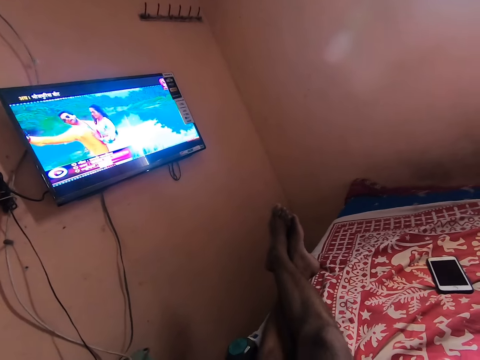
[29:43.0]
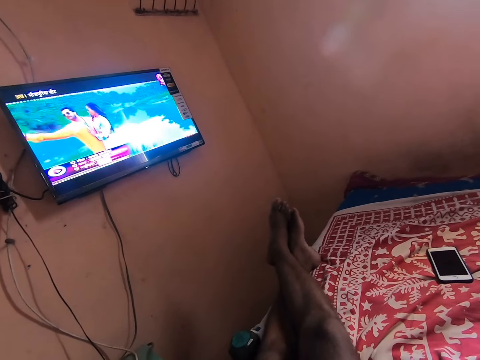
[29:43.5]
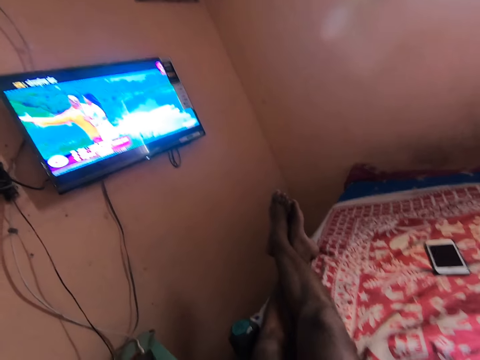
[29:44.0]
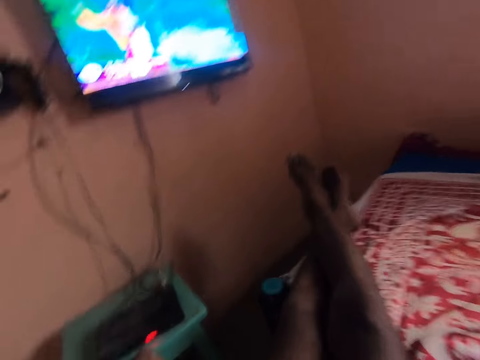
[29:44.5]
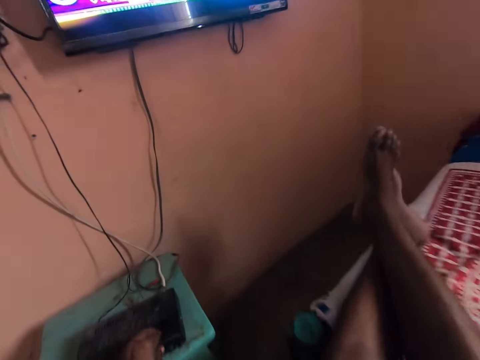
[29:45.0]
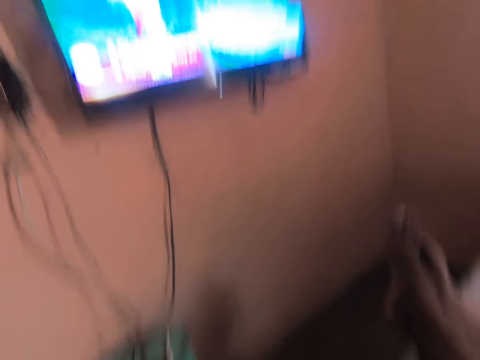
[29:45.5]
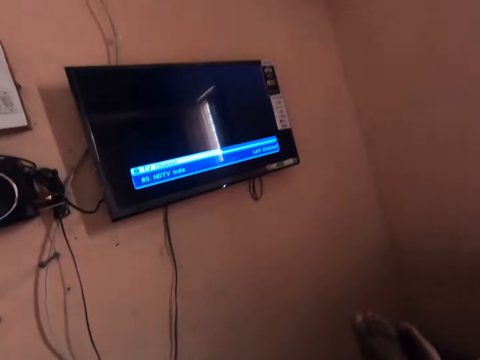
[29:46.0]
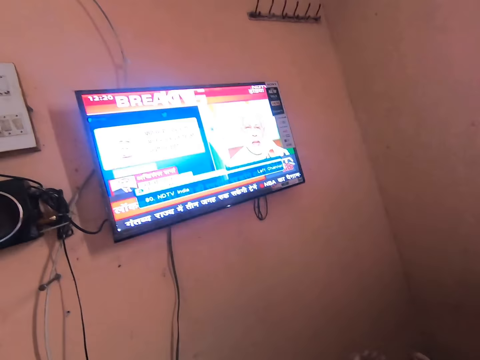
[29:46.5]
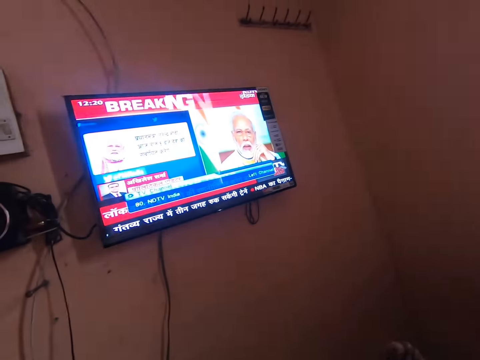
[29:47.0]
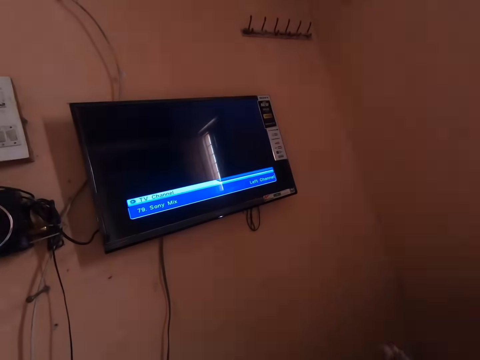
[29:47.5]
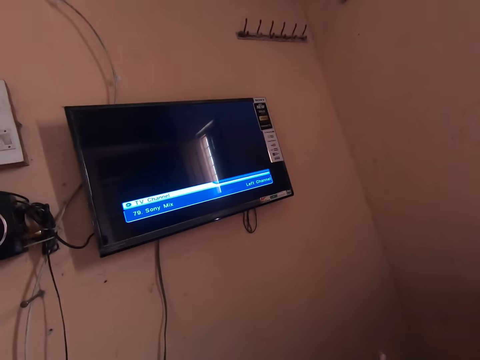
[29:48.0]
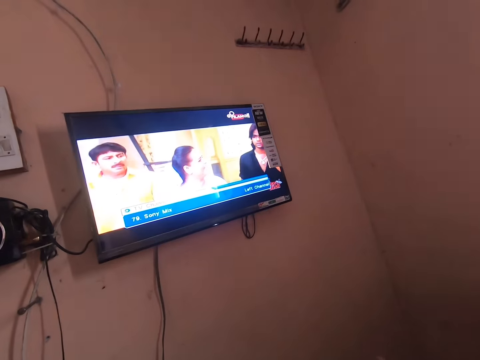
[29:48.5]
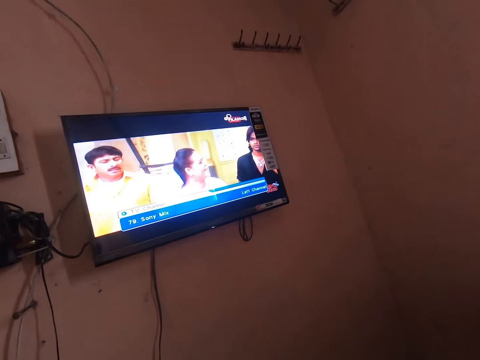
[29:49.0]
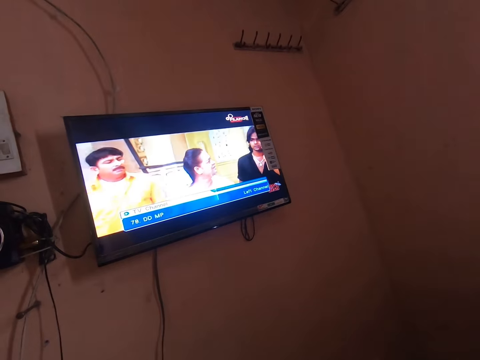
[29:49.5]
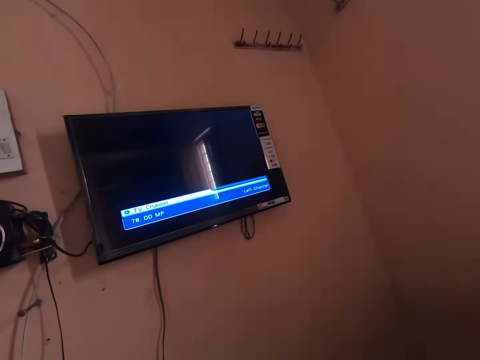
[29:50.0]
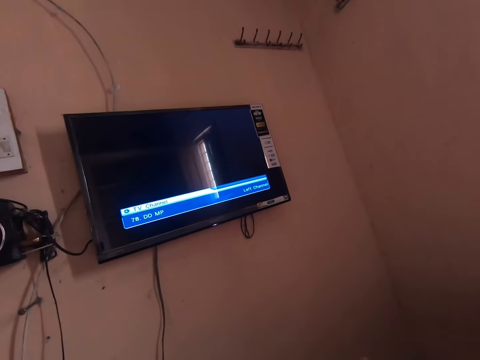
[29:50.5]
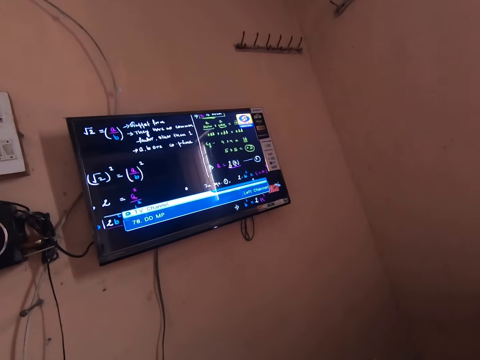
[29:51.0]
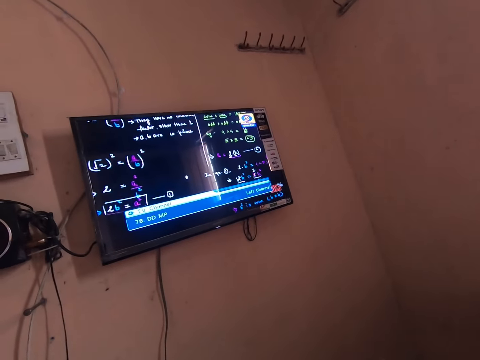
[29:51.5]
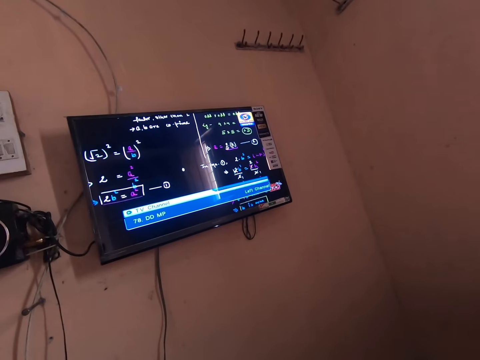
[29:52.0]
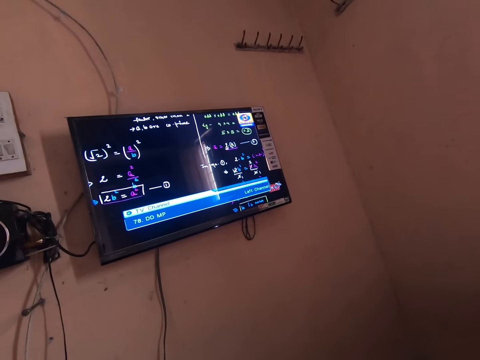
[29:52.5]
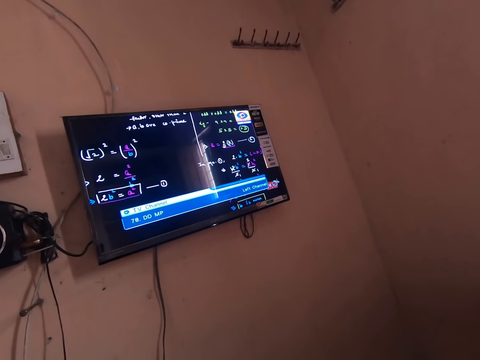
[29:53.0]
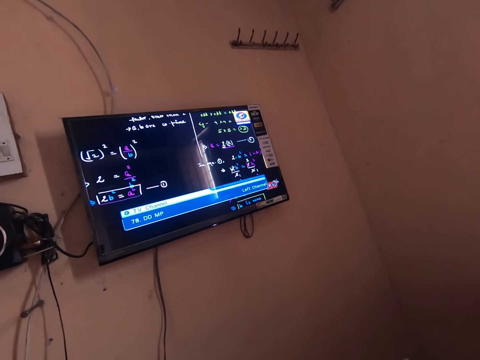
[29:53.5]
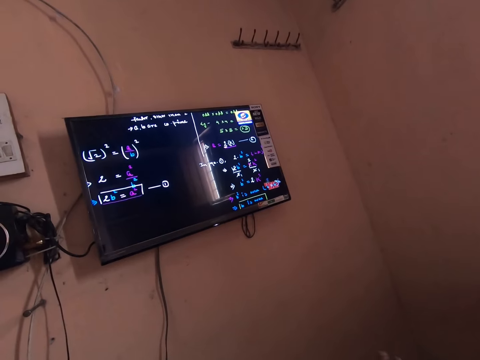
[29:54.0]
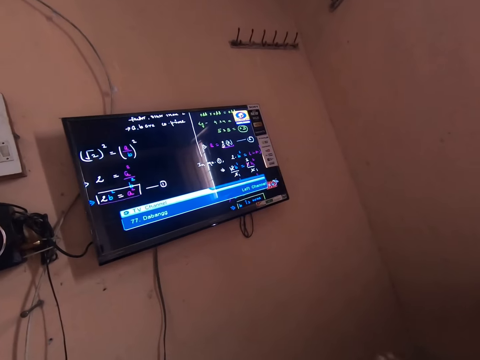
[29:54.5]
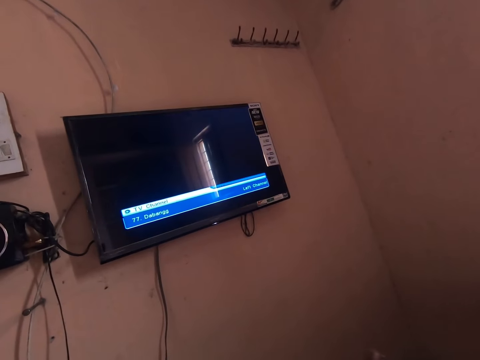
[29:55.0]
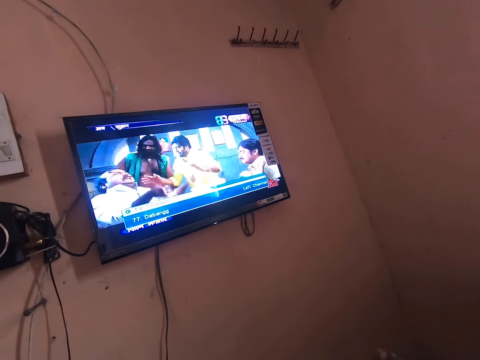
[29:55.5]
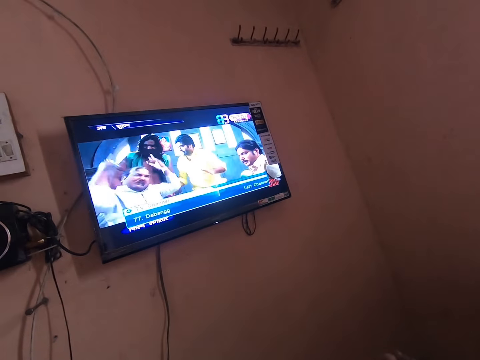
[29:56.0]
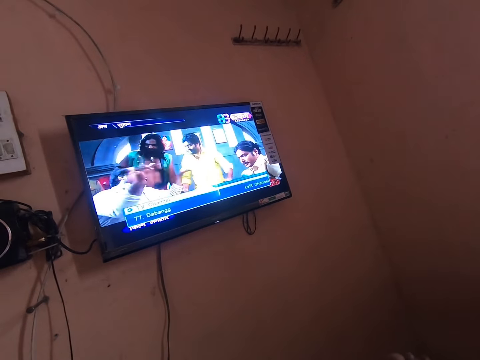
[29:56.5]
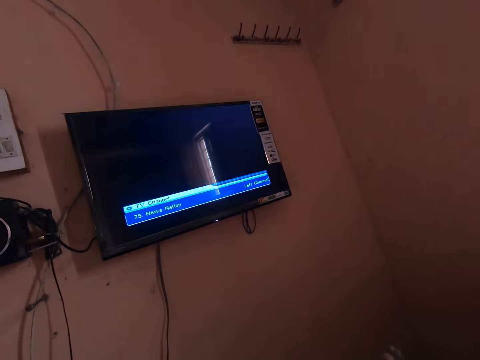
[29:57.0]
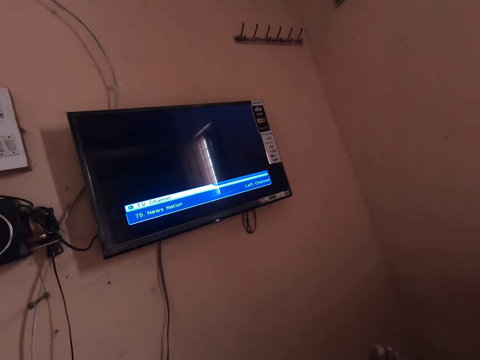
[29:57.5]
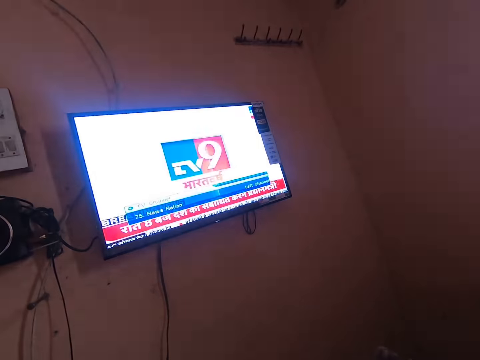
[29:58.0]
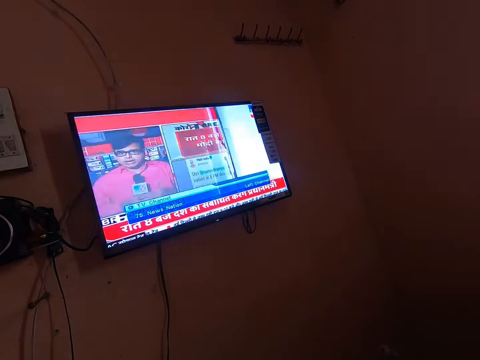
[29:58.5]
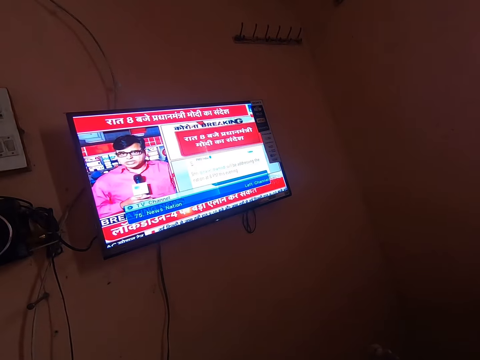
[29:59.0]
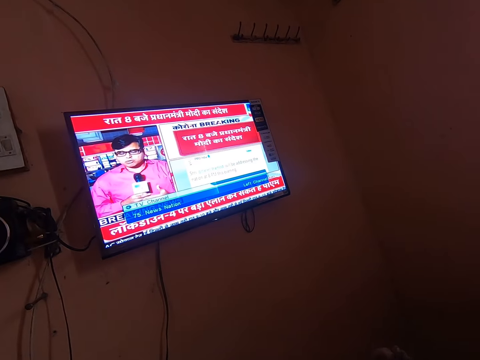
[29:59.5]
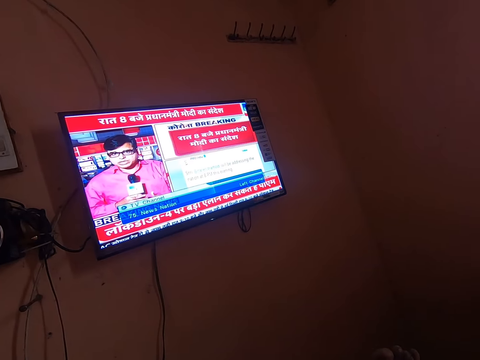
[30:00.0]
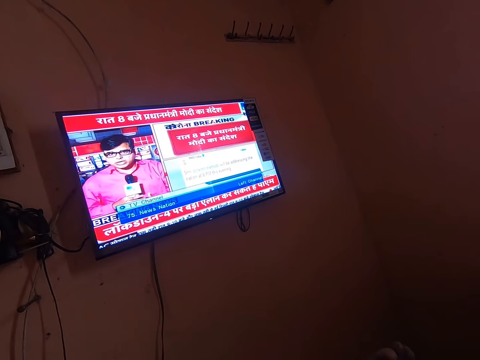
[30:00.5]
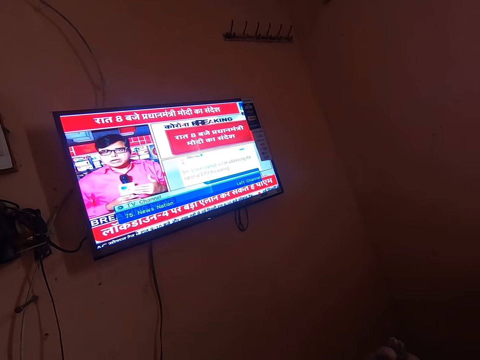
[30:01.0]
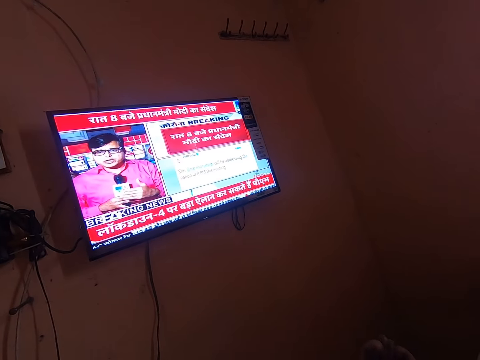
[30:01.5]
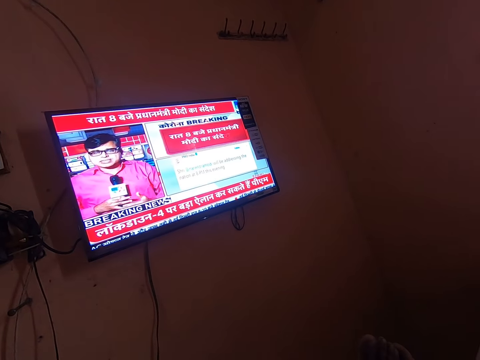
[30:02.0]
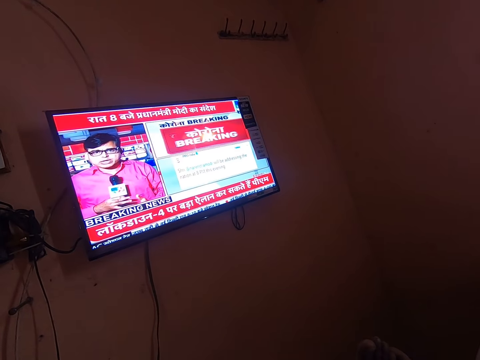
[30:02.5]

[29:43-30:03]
The camera wearer presses the set top box. He rubs his feet together.

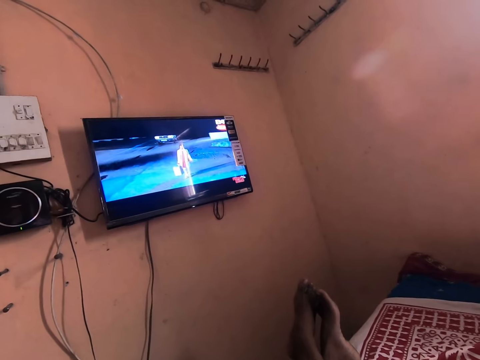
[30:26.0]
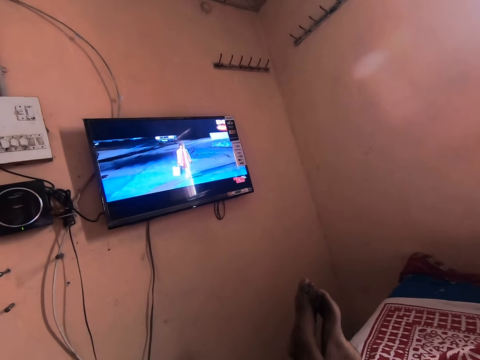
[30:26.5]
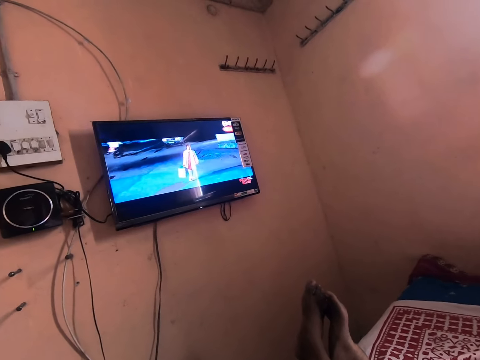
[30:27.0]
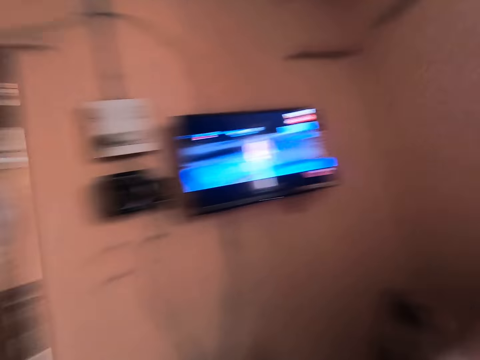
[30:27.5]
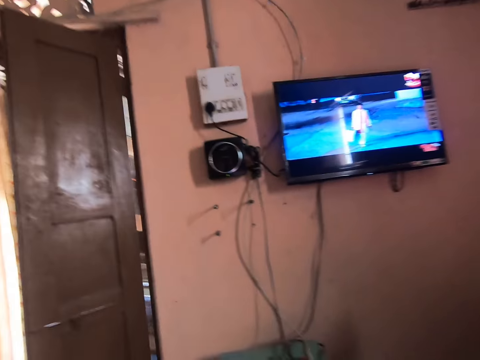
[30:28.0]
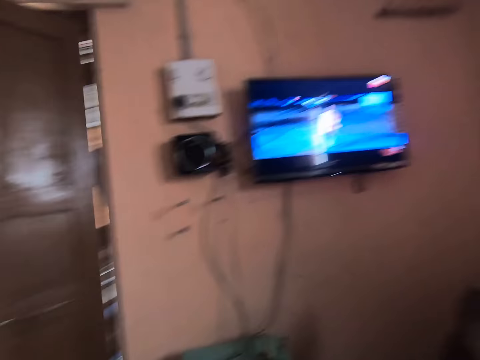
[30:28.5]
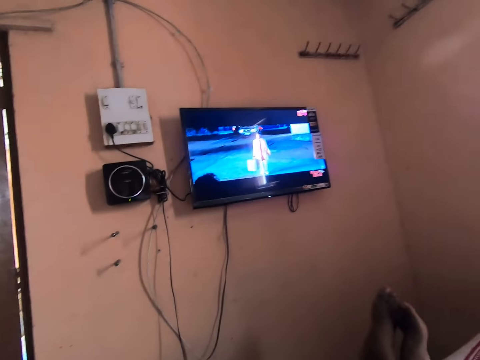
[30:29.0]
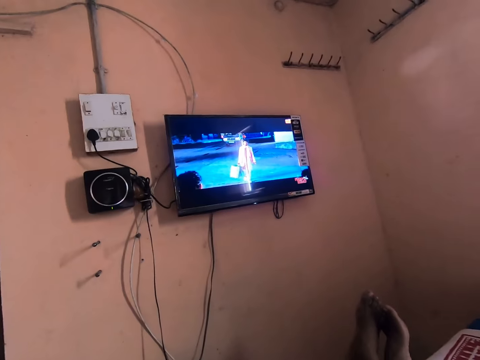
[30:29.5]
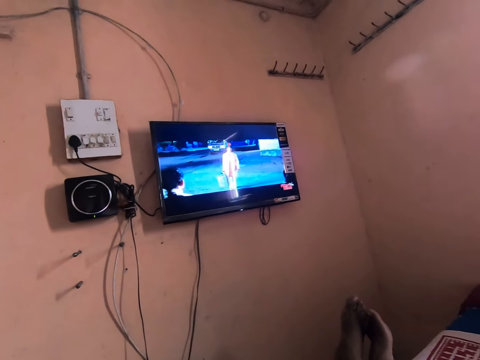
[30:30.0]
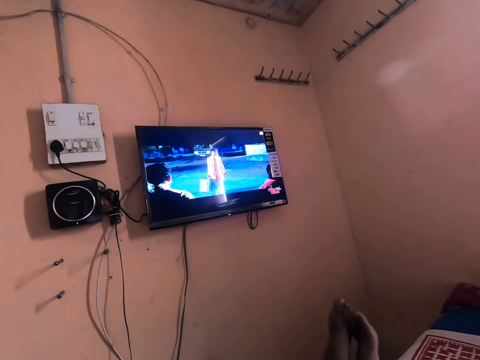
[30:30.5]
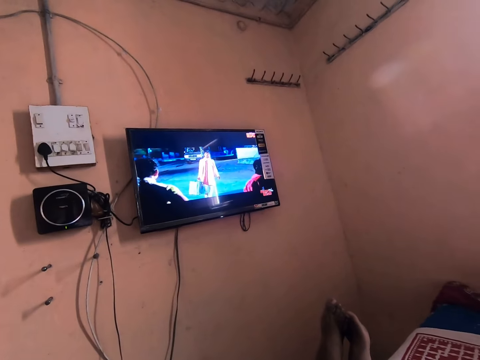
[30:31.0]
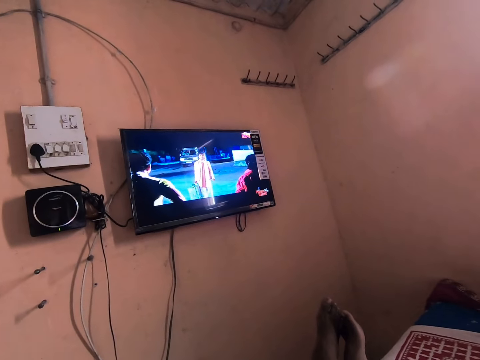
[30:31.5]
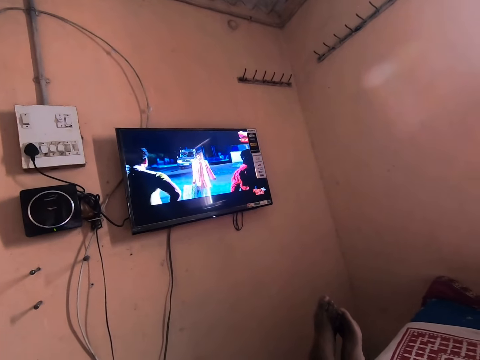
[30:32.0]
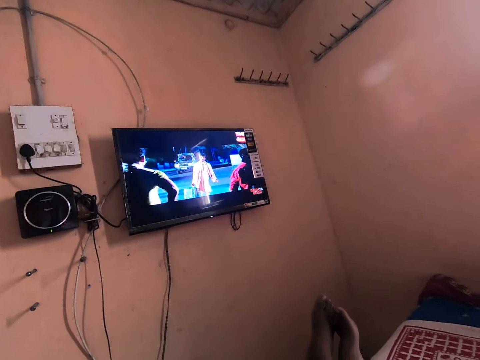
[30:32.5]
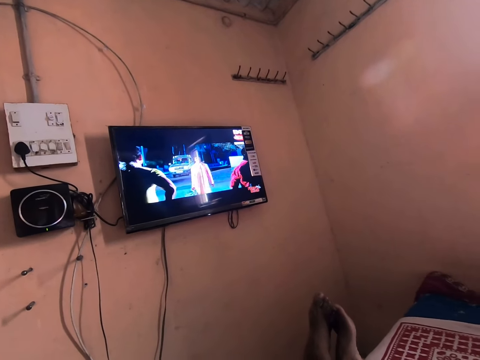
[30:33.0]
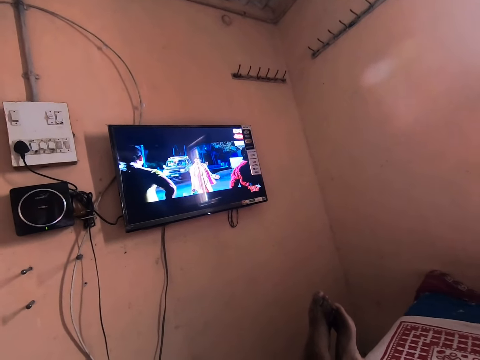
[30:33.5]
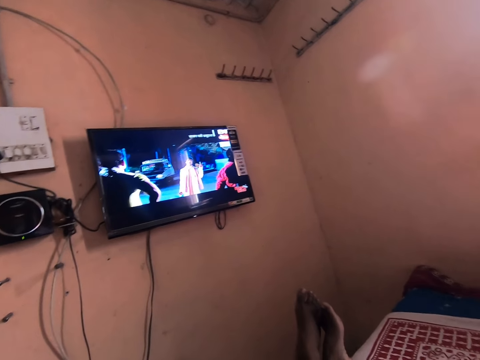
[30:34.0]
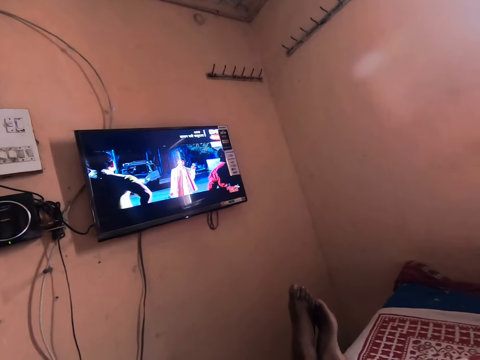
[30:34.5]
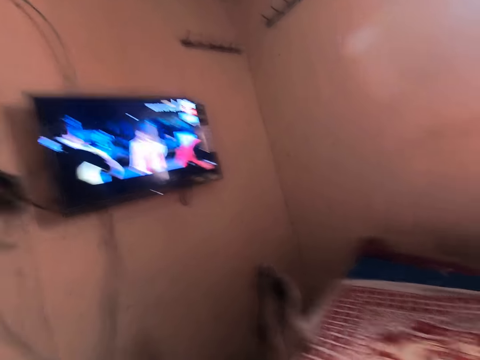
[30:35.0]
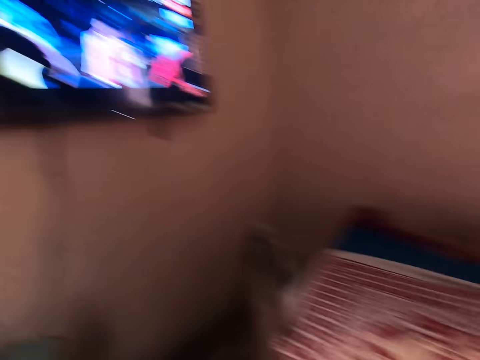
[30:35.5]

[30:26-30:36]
The camera wearer looks to his left.
